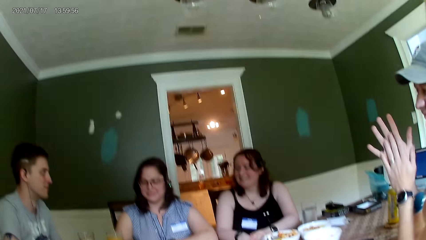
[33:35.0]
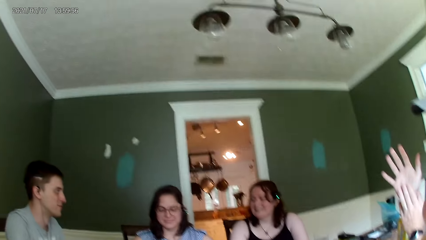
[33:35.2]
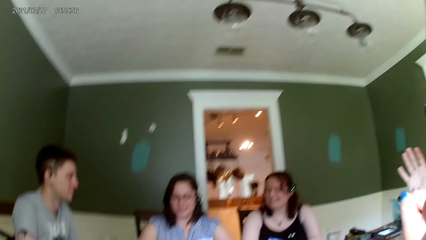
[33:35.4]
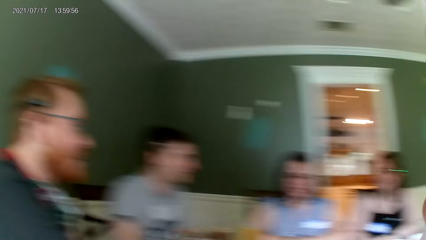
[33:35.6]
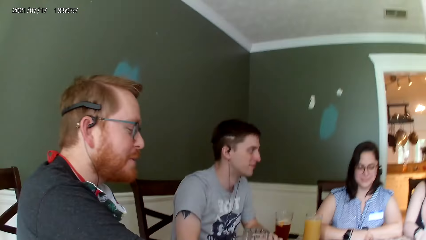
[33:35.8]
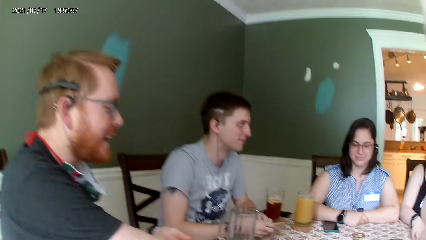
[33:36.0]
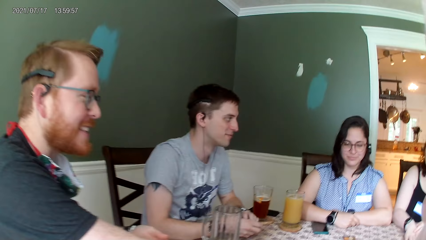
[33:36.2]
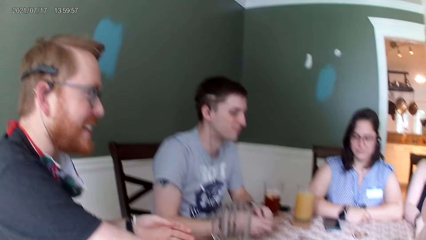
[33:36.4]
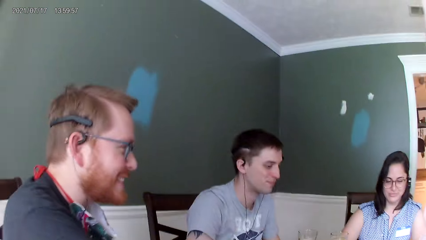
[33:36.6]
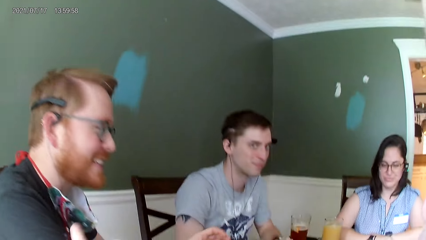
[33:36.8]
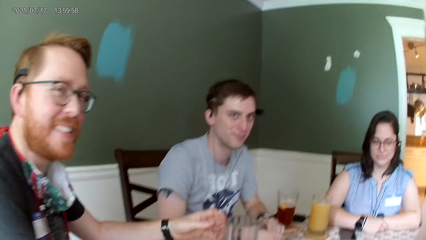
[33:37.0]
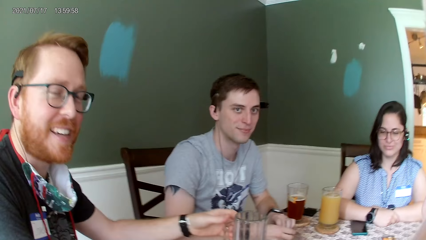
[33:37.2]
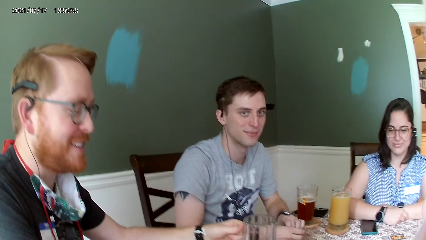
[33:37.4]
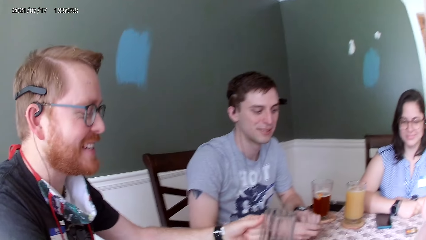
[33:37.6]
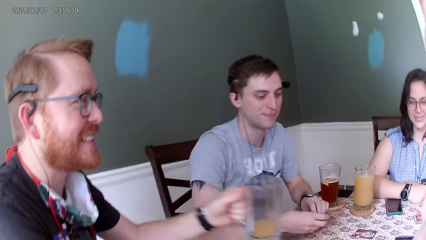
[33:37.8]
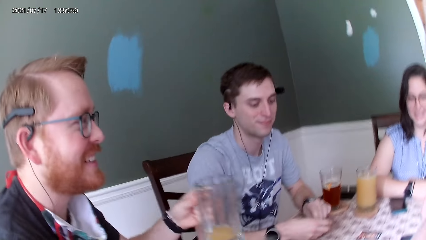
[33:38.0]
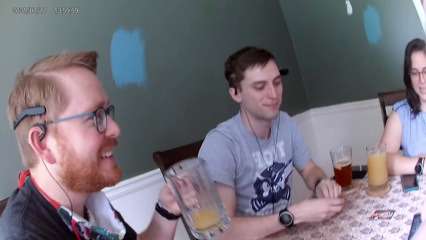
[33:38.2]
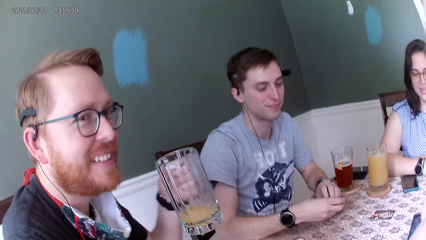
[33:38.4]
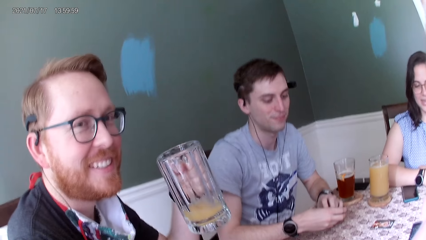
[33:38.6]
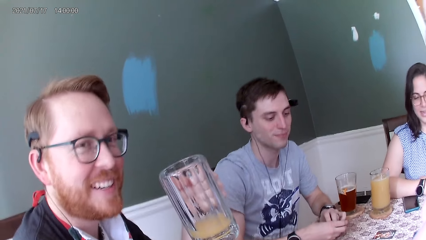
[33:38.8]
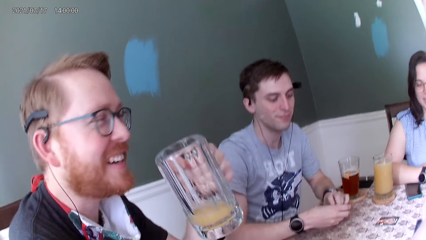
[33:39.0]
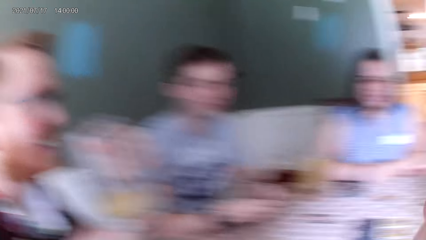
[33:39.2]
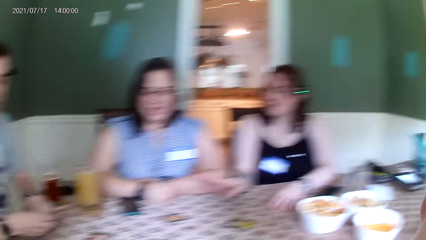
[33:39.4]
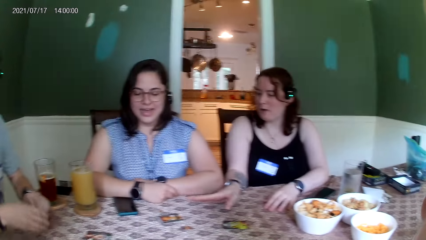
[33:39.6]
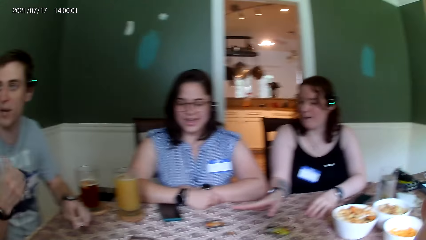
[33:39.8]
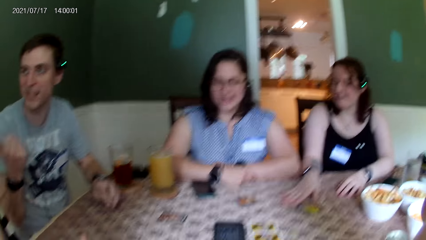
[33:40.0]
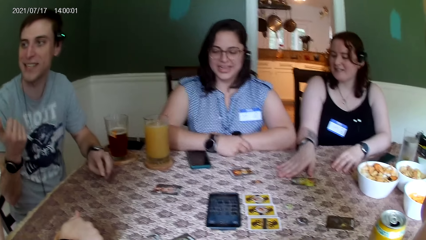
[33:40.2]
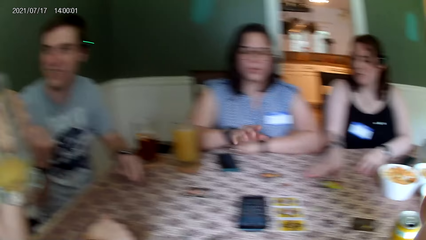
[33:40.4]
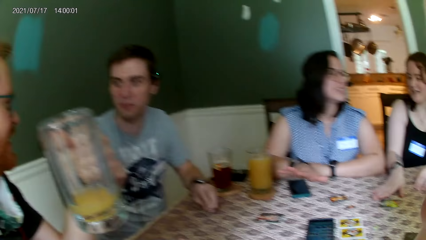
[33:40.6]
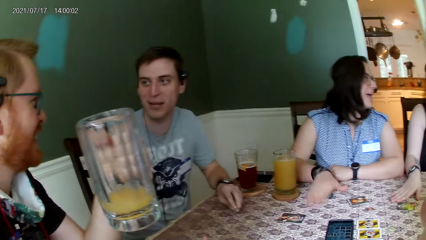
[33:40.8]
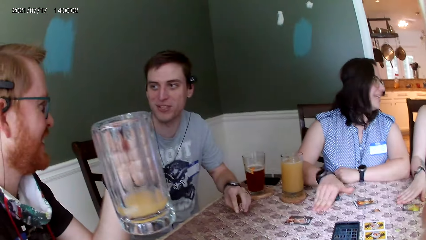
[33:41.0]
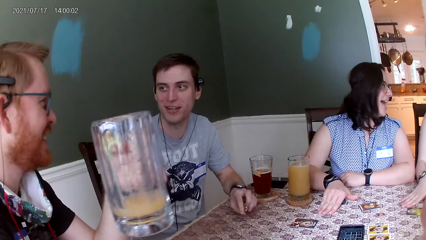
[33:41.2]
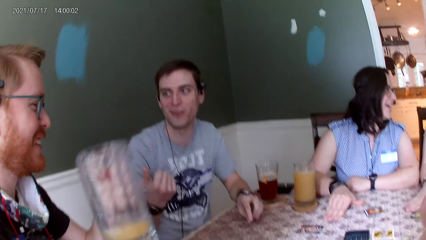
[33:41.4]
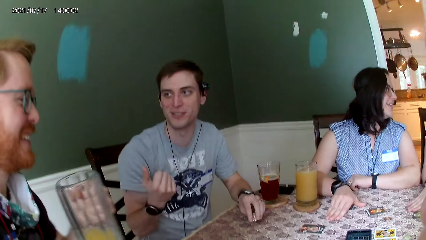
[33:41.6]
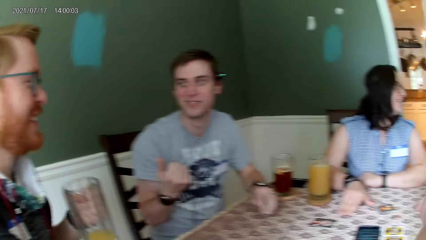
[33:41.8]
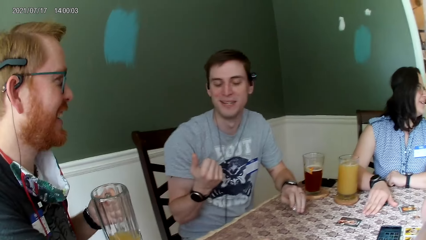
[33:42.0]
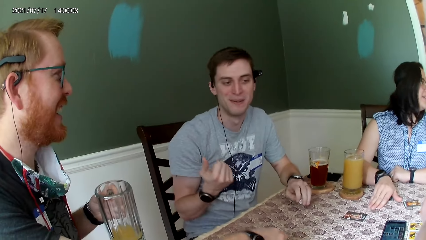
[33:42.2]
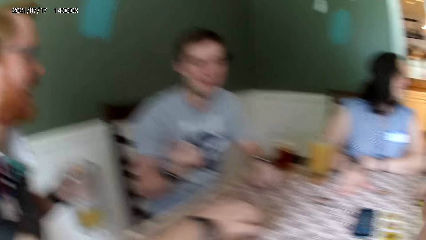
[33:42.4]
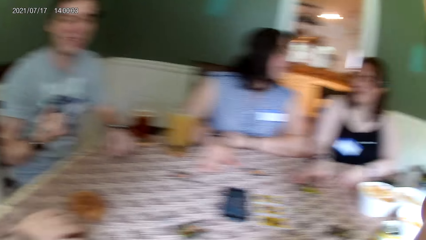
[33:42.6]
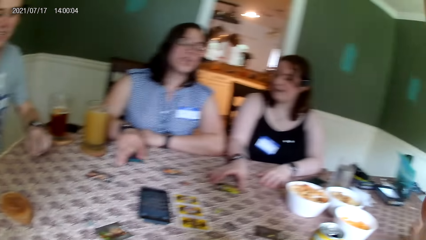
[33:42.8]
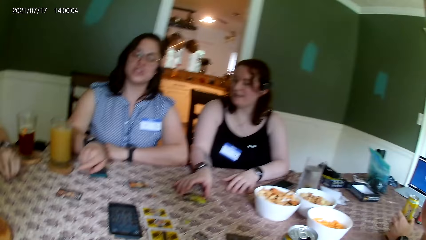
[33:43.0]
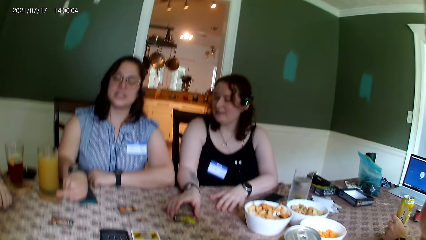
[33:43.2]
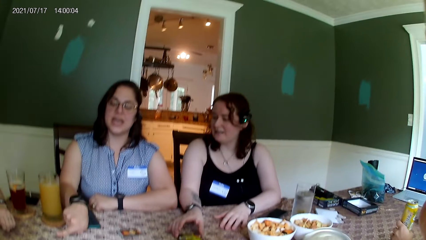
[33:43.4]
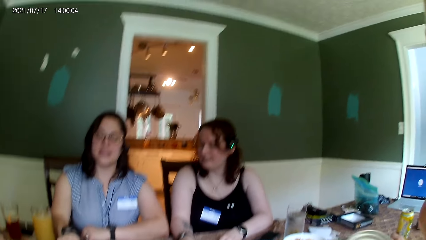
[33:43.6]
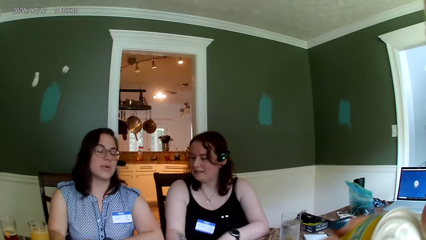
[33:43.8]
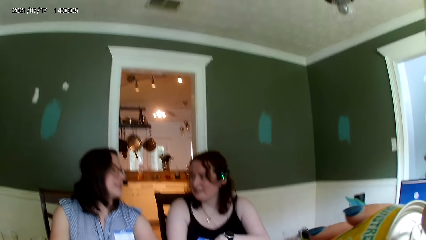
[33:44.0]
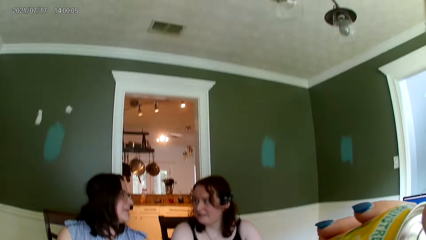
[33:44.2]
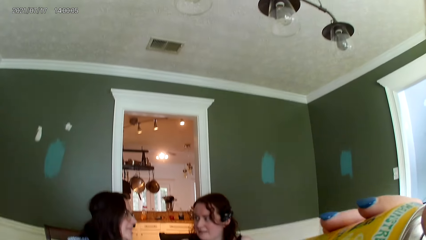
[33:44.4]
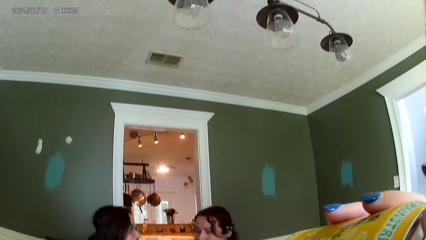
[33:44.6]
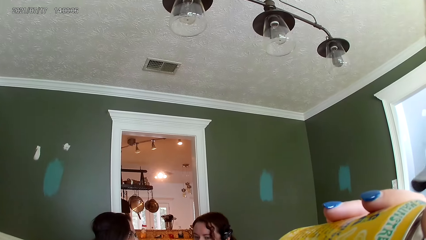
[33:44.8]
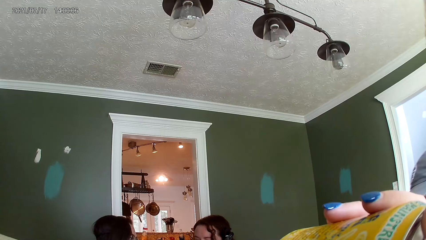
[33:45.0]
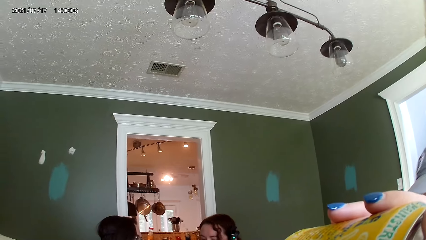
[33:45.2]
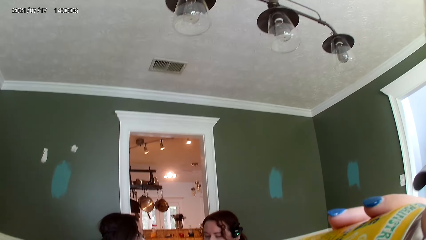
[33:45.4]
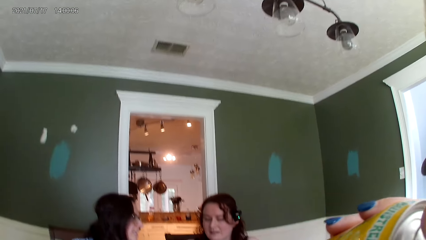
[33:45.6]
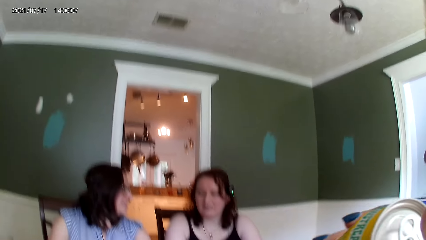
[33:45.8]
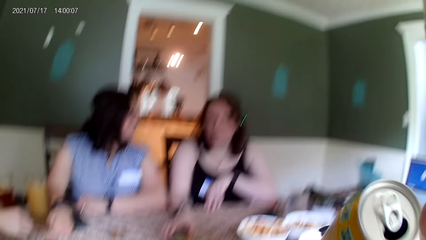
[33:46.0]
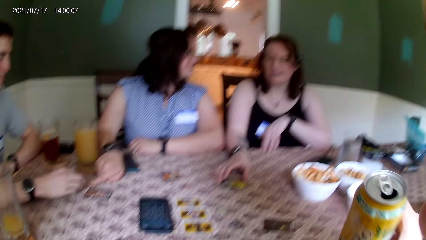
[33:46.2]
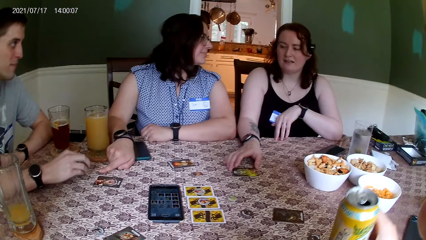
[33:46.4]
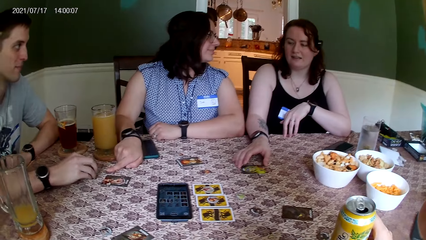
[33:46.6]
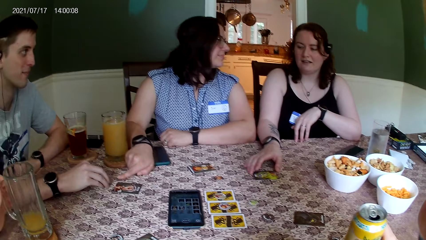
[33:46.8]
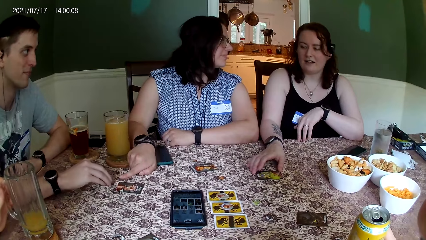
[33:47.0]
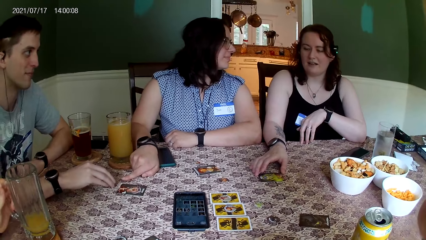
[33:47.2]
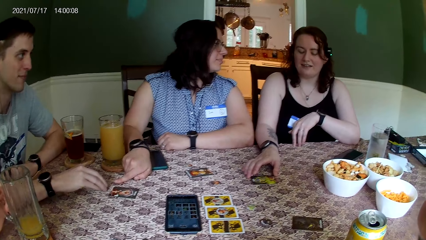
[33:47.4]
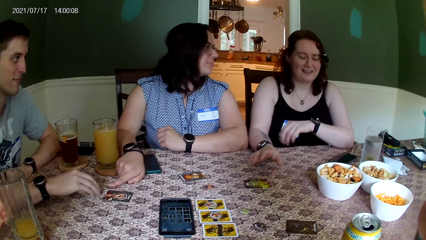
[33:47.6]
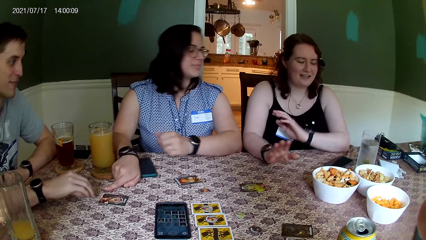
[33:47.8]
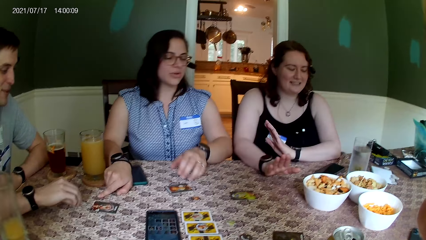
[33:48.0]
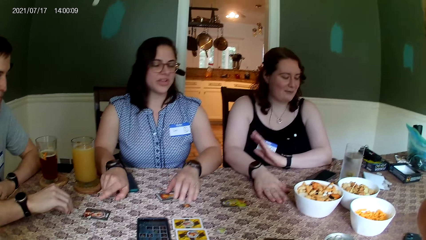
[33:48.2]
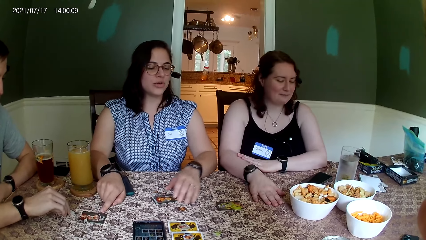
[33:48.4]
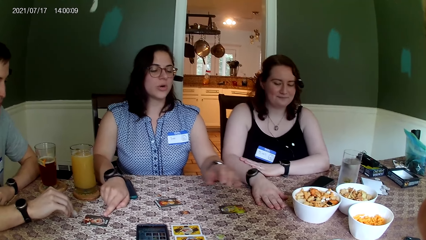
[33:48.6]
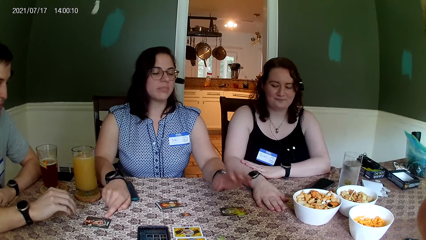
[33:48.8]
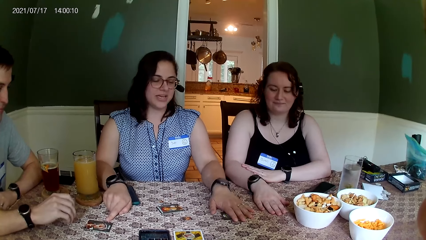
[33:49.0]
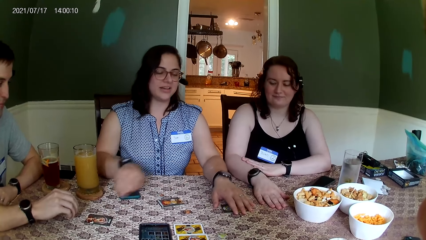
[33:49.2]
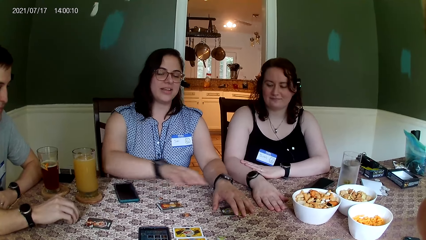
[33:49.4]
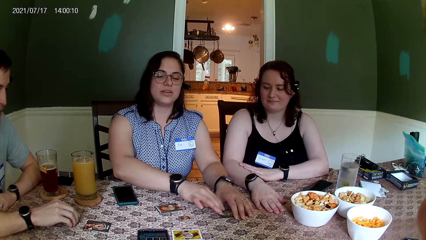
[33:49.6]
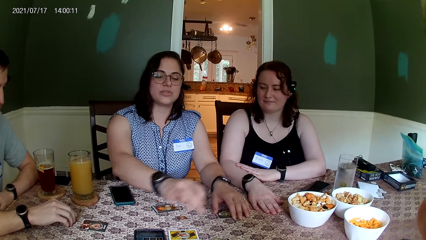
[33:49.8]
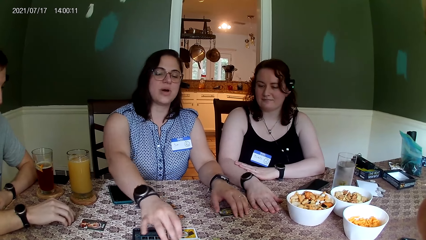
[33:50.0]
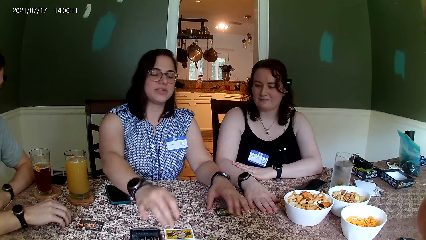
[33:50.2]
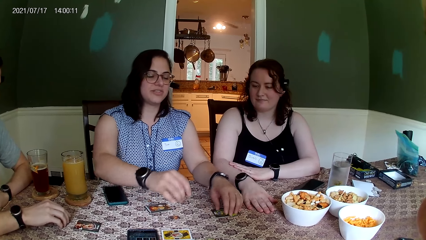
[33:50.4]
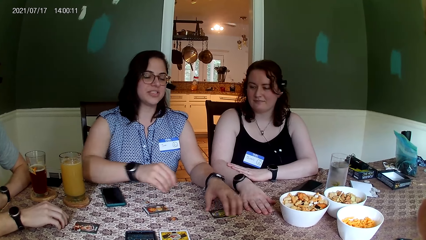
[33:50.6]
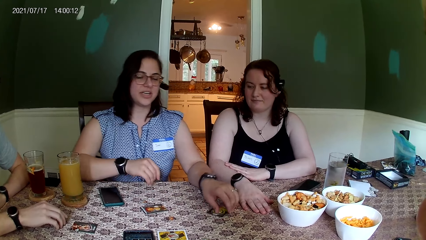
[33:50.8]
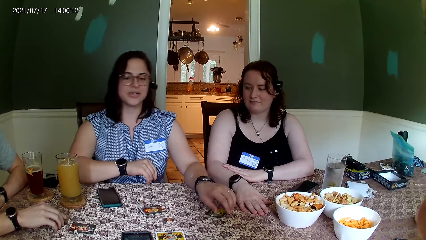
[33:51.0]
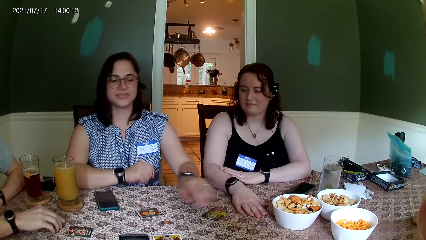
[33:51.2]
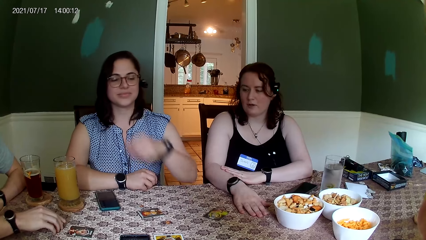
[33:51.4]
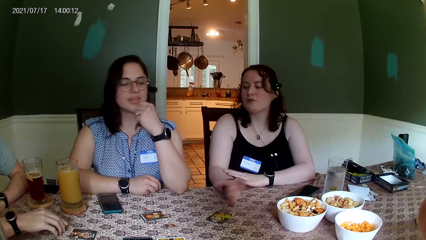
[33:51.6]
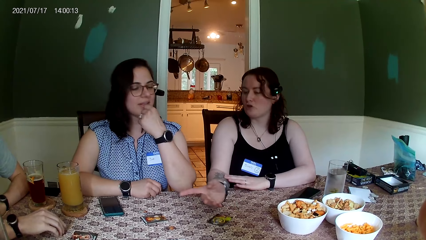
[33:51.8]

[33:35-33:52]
A man converses with everyone on the table. The camera wearer converses with the man. A person drinks from the glass. A woman converses with another woman. Another man converses with the first man. The second woman converses with the first woman. The camera wearer puts a can drink in her mouth with her right hand. She drops the can drink in her right hand on the table. The second woman converses with everyone on the table. A third woman touches the card on the table with her left hand. The second woman hits the card on the table with her left hand. The other man turns the card on the table with his left hand.
